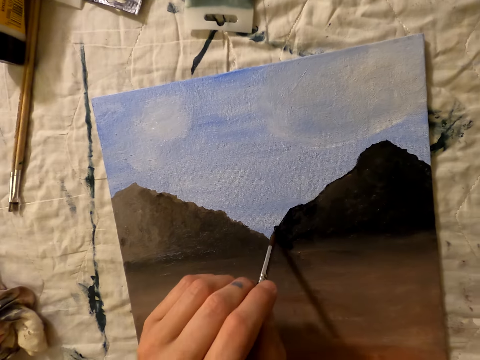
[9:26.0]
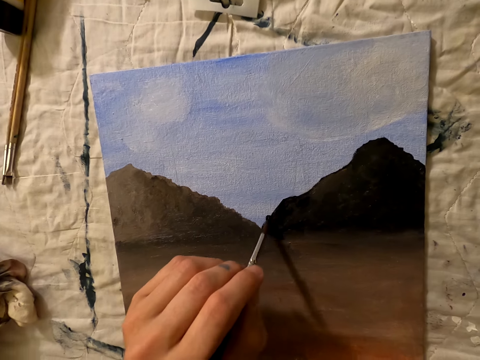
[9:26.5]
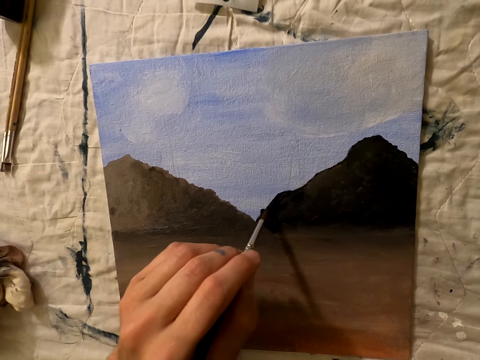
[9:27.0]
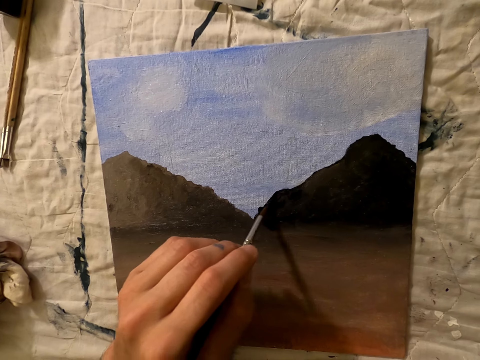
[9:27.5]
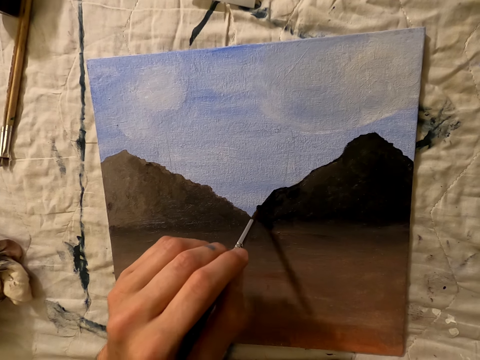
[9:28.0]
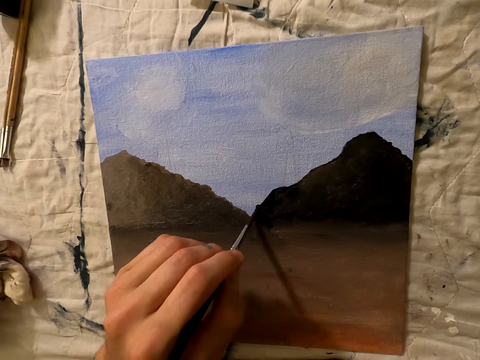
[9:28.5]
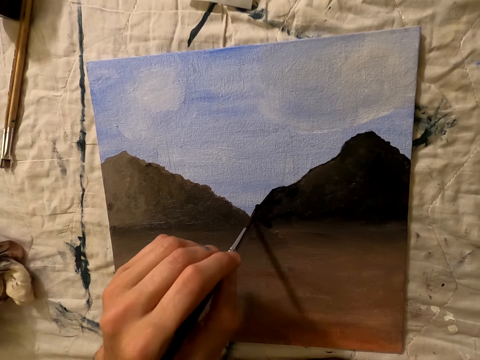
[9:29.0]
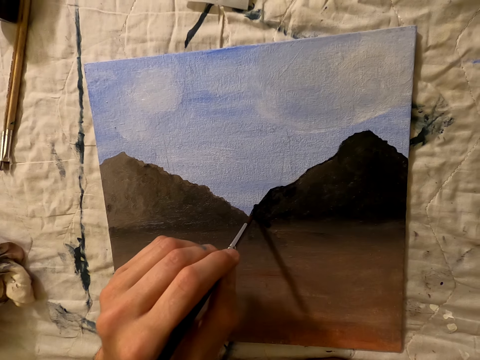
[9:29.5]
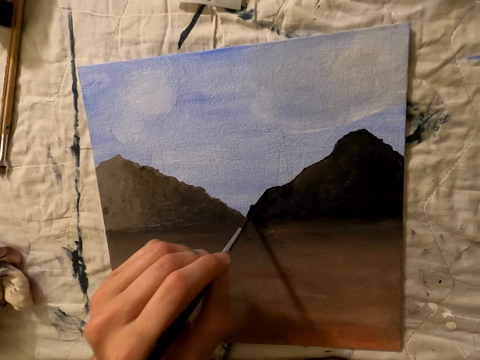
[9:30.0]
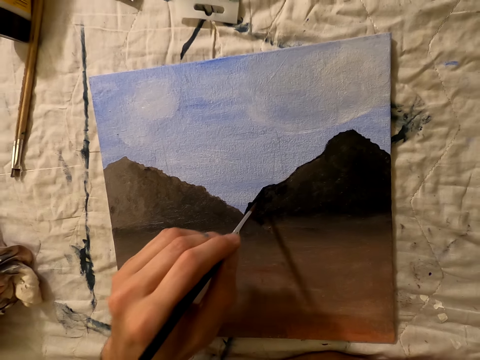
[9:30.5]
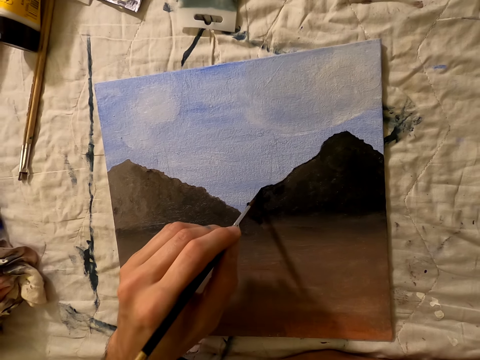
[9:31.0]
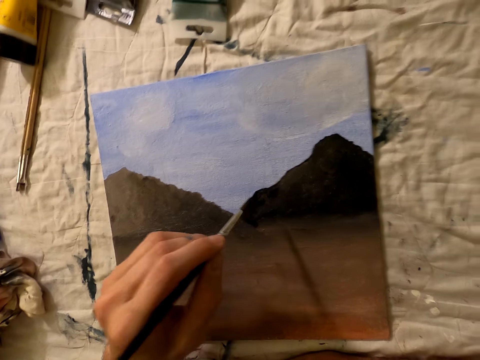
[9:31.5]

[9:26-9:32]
The camera wearer paints the drawing.

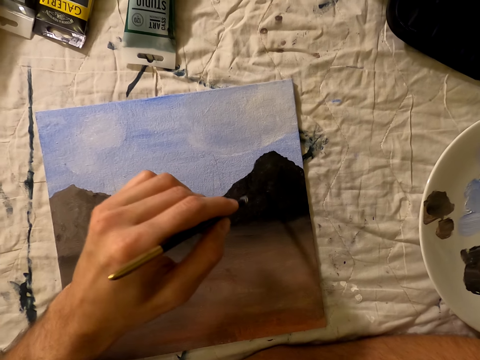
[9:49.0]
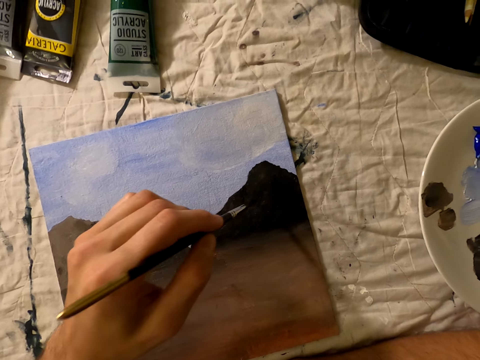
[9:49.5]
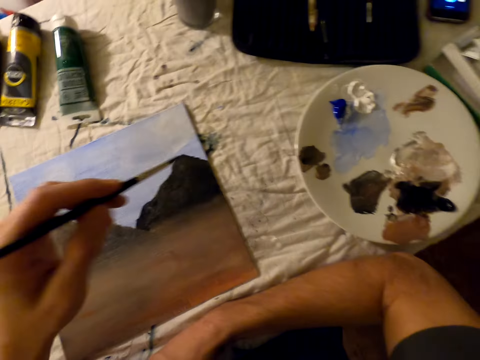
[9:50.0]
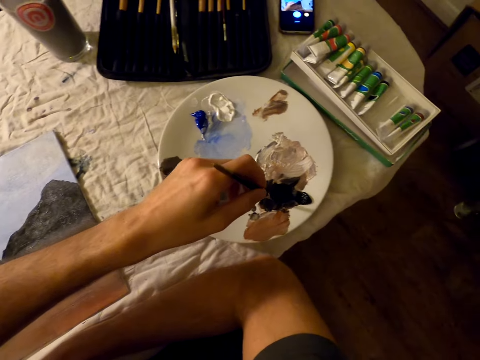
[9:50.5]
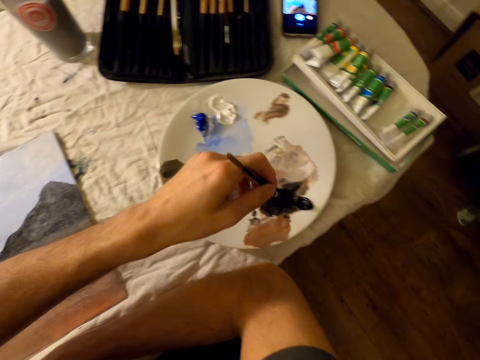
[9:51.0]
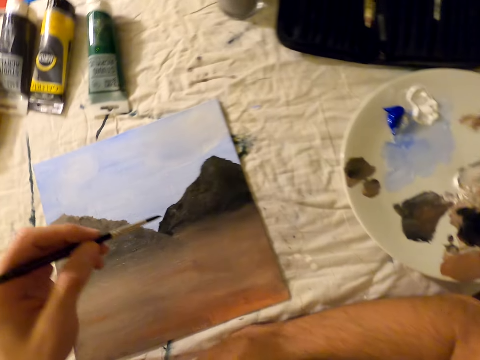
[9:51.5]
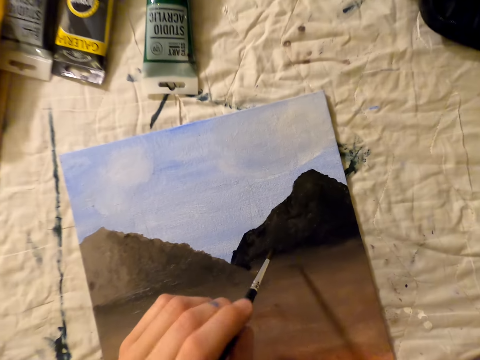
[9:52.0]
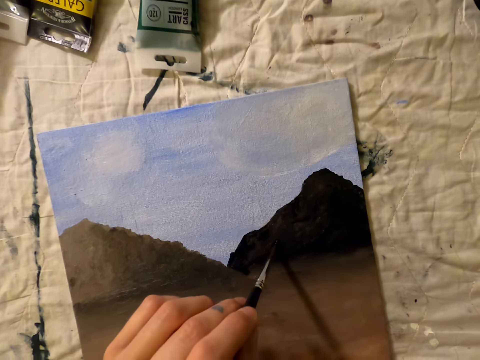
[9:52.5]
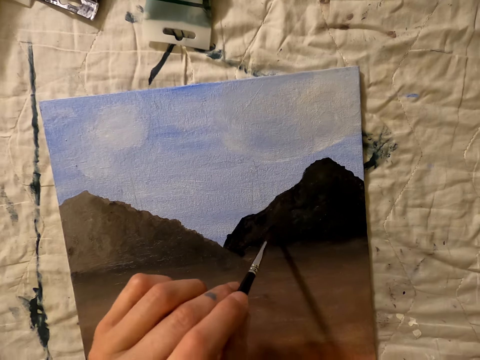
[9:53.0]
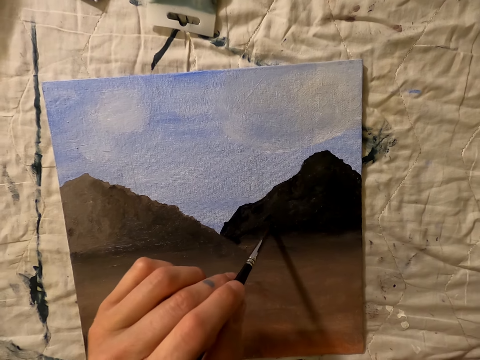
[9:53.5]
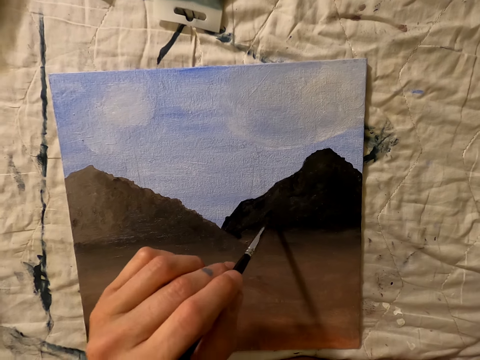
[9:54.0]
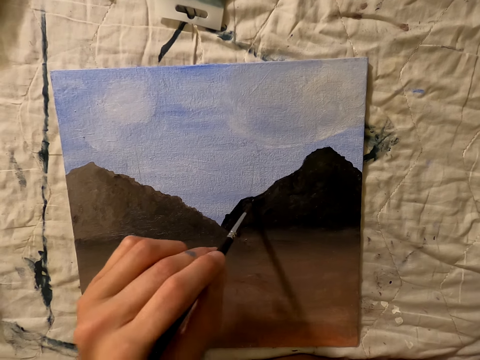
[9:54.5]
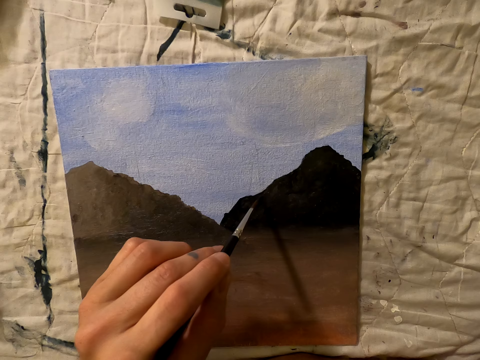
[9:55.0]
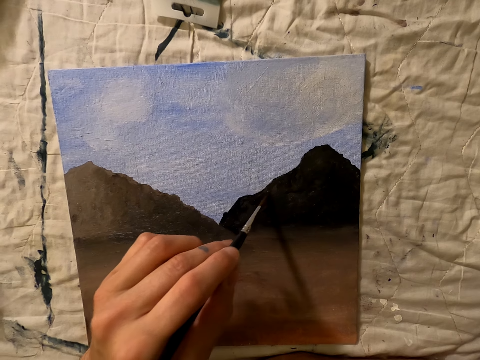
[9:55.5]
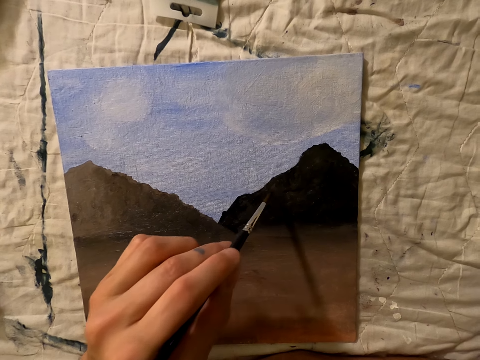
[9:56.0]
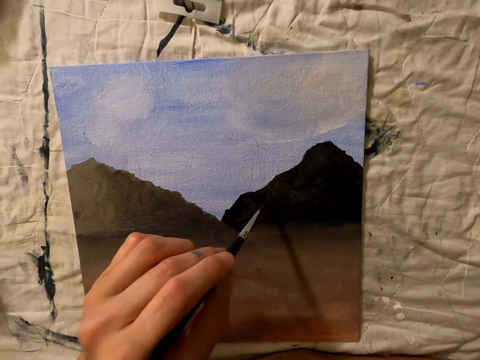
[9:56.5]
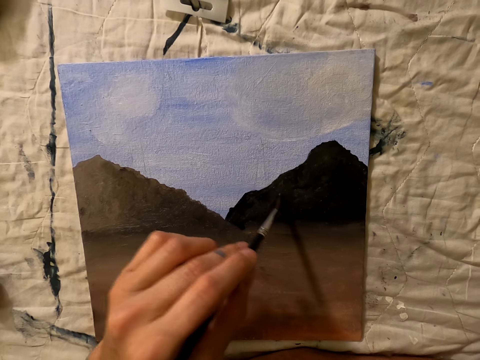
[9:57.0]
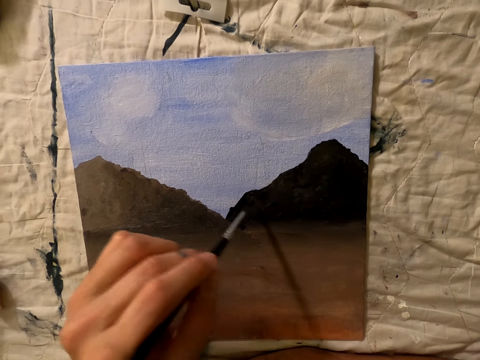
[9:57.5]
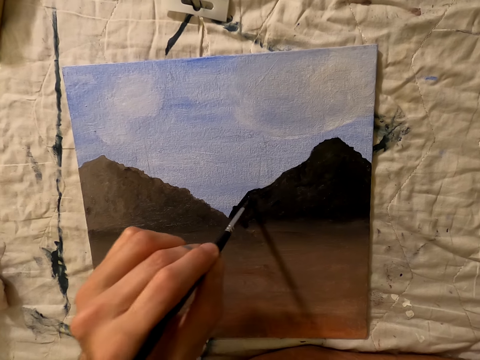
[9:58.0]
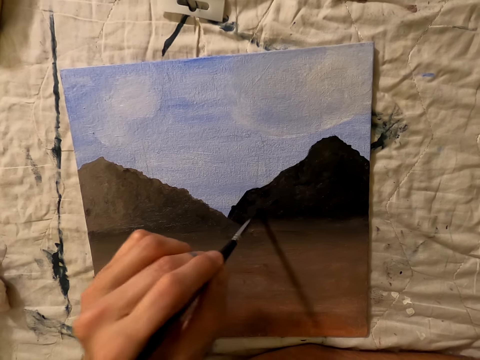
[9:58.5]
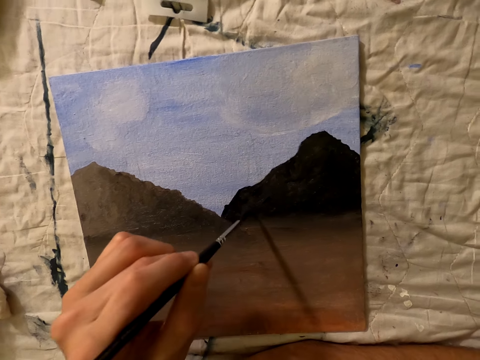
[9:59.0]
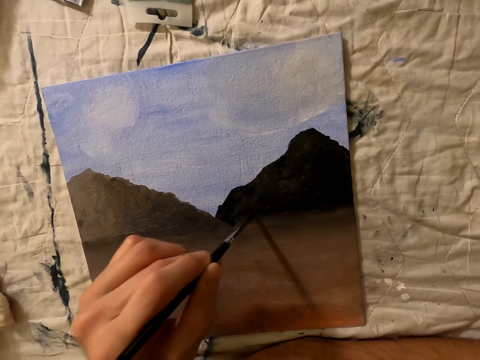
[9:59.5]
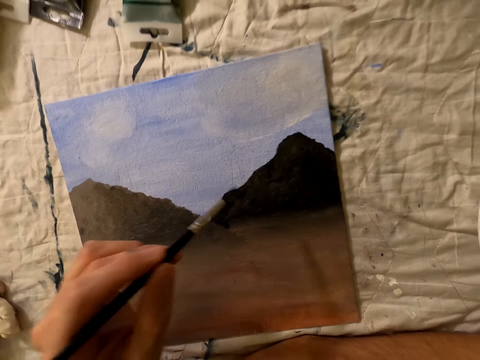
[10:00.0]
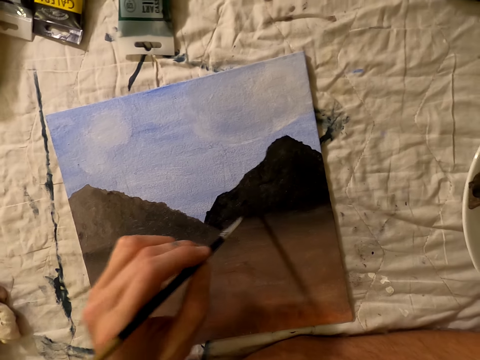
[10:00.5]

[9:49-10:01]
The camera wearer places the brush on the palette. They collect paint. They paint on the painting paper with a brush.

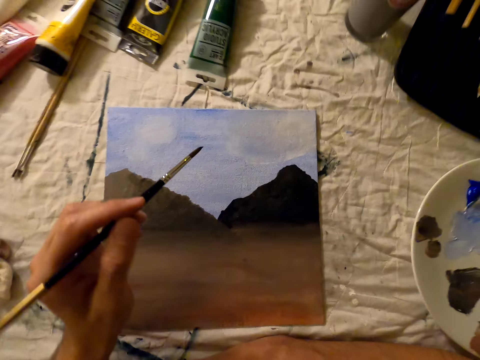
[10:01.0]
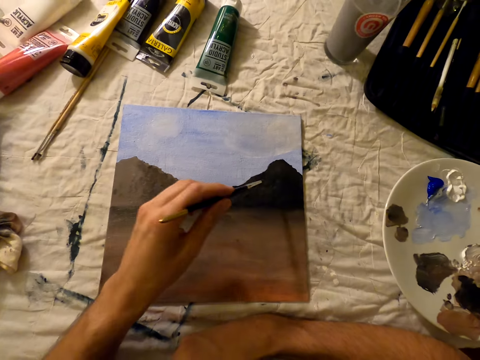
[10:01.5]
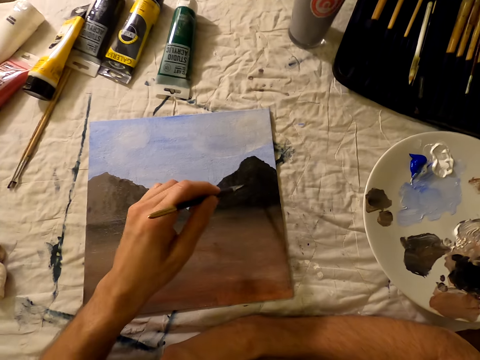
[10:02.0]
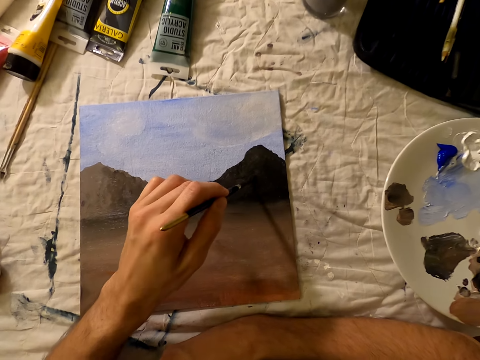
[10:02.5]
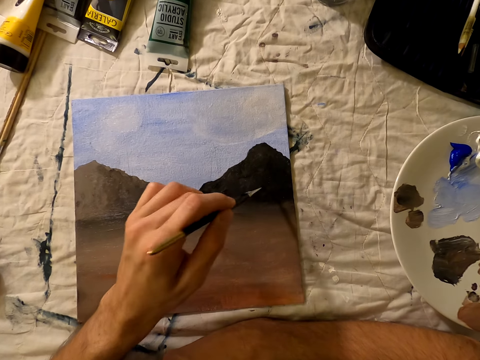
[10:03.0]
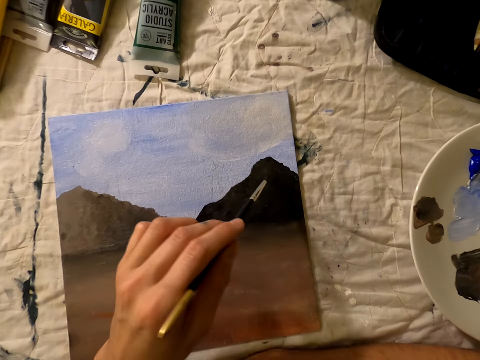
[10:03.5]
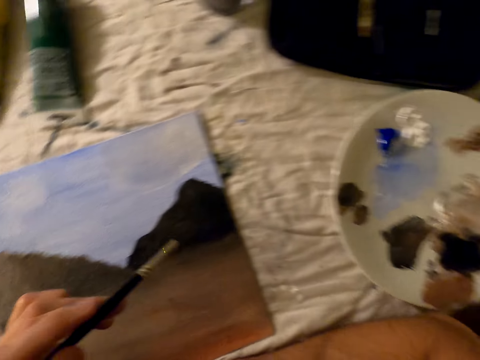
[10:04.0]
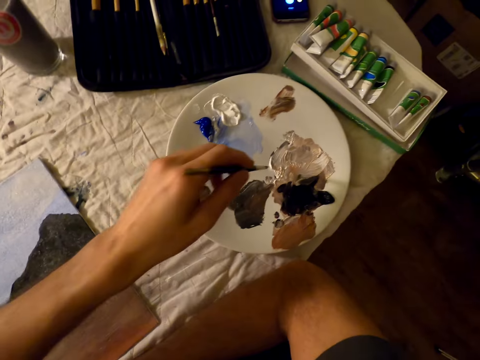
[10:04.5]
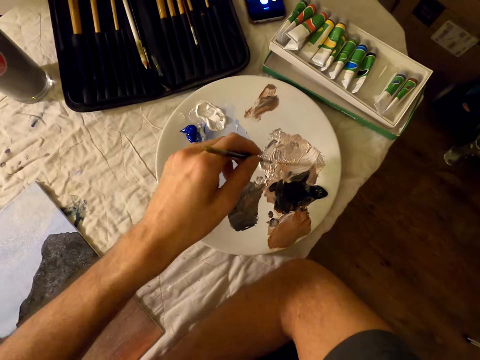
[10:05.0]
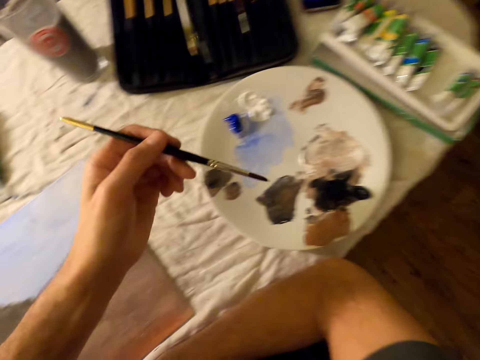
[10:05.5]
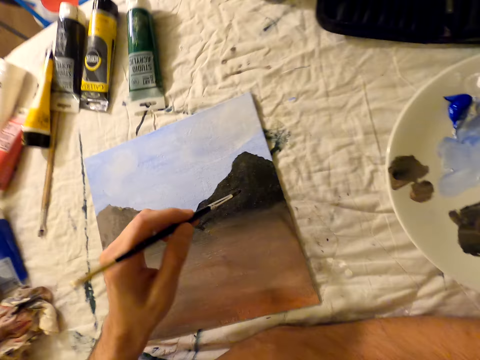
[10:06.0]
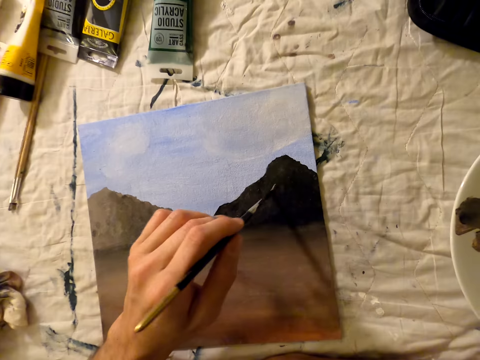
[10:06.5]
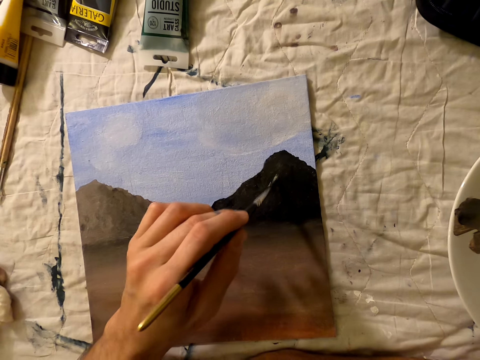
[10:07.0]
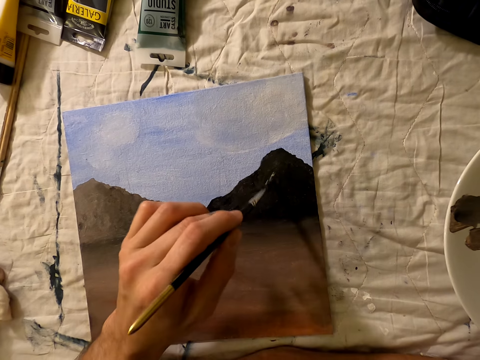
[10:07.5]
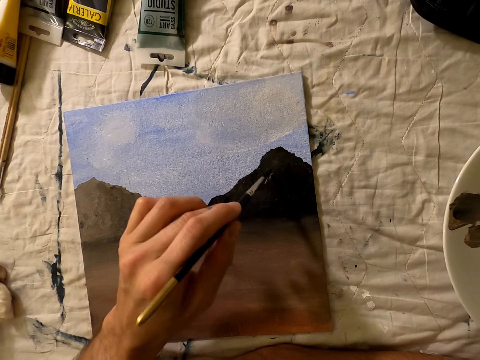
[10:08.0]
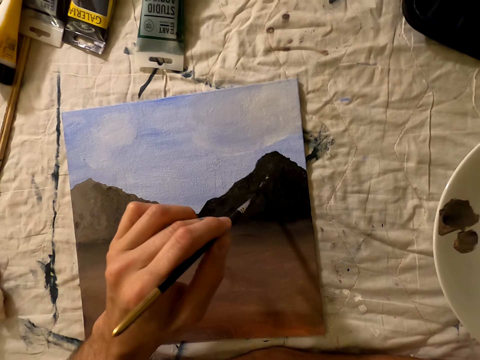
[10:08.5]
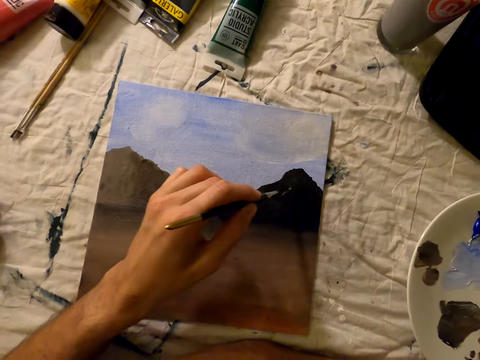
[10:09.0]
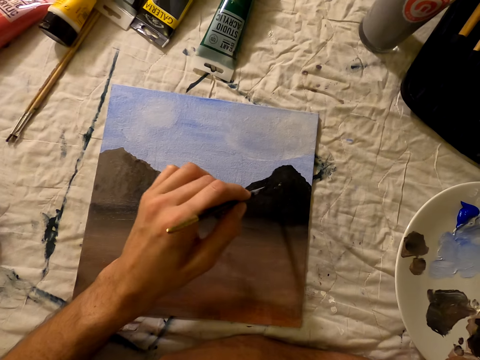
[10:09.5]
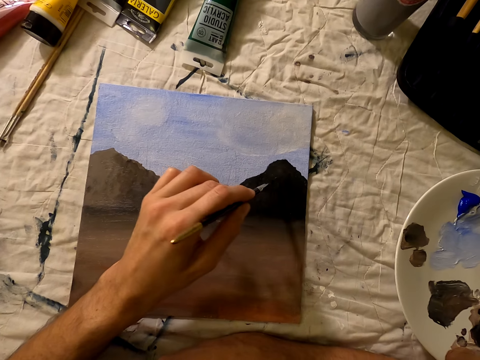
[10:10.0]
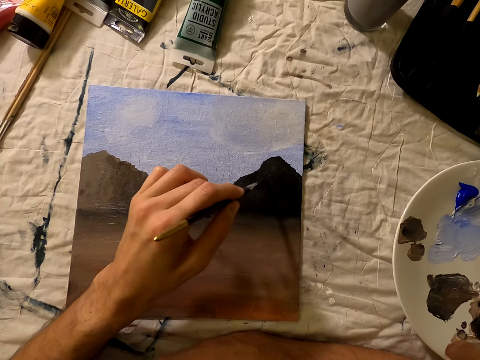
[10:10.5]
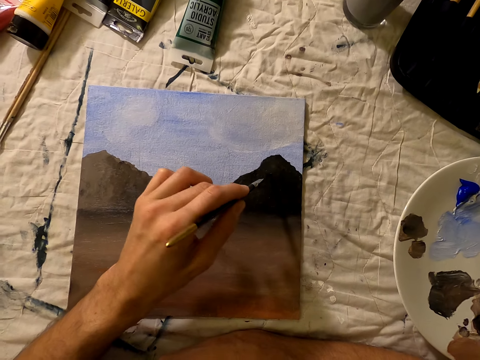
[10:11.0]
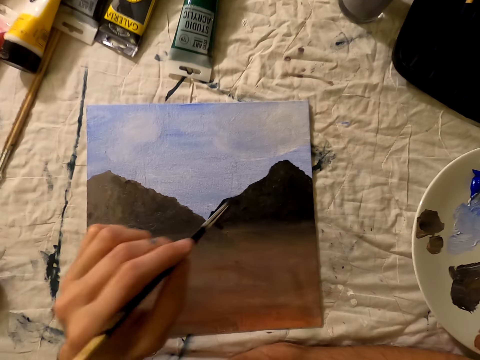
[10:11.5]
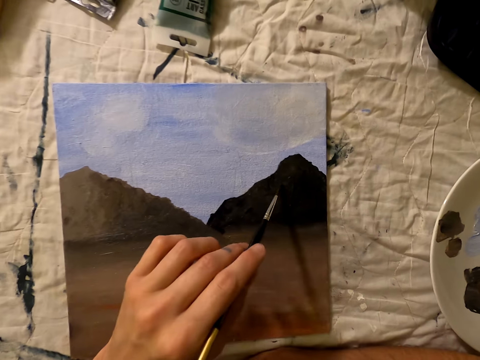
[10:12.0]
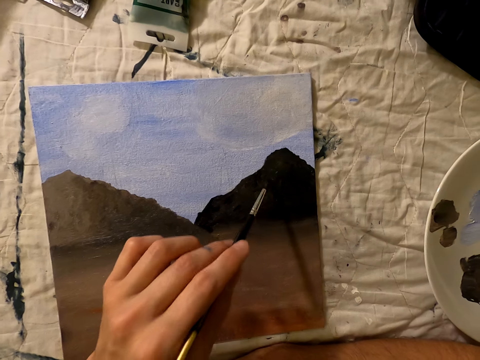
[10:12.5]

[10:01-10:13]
The camera wearer places the brush on the palette. They take paint. They paint on the painting paper with the brush.
